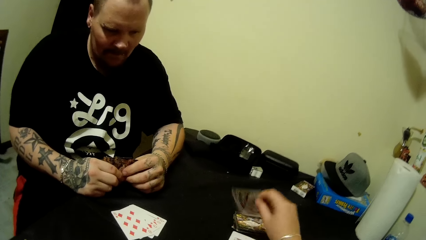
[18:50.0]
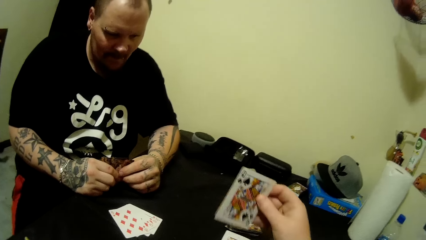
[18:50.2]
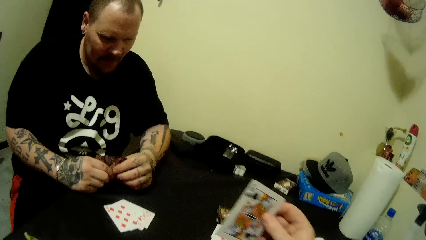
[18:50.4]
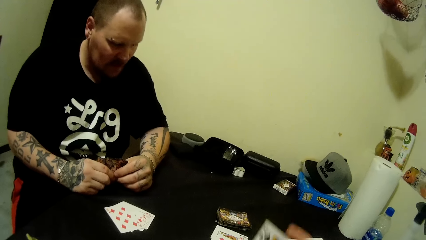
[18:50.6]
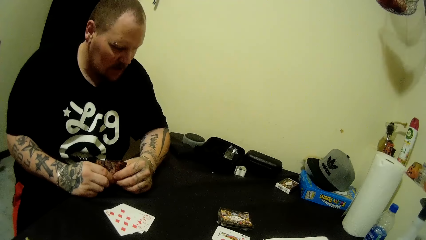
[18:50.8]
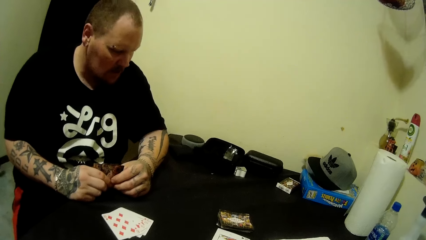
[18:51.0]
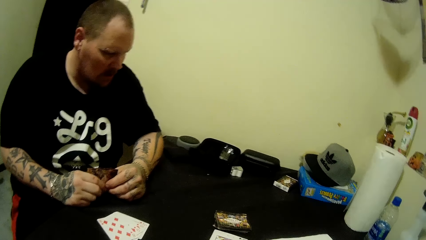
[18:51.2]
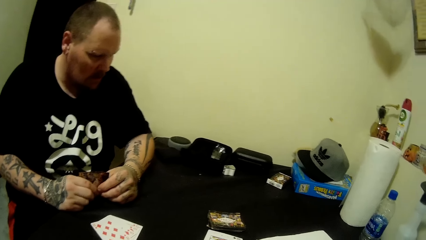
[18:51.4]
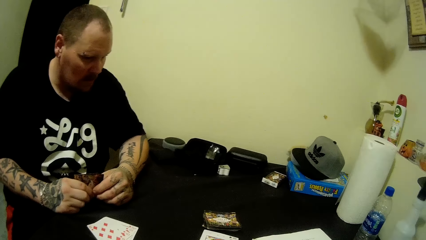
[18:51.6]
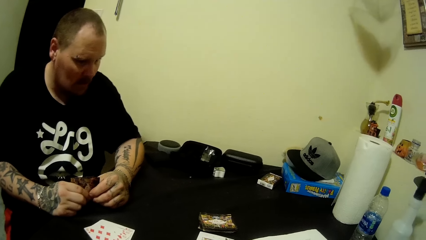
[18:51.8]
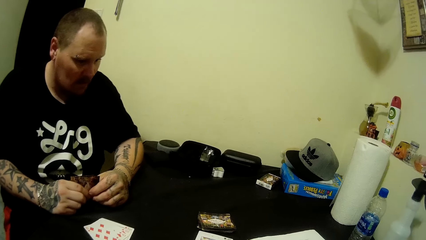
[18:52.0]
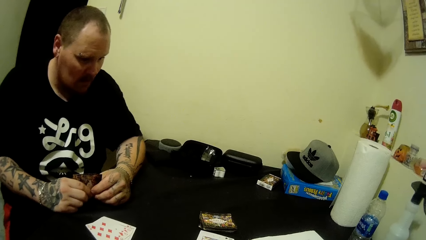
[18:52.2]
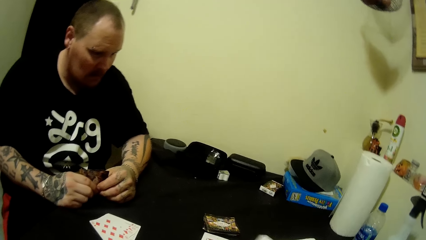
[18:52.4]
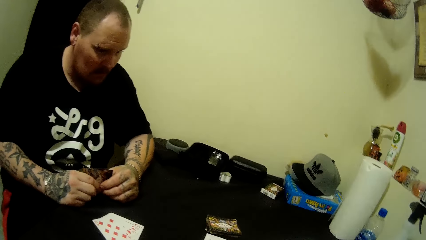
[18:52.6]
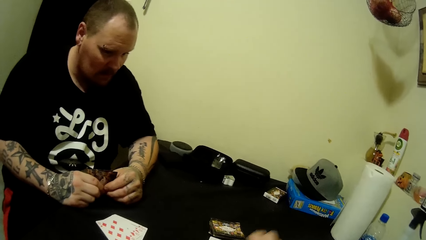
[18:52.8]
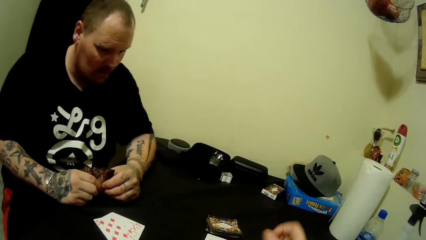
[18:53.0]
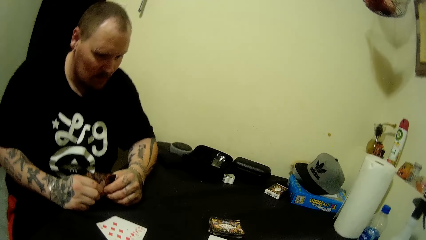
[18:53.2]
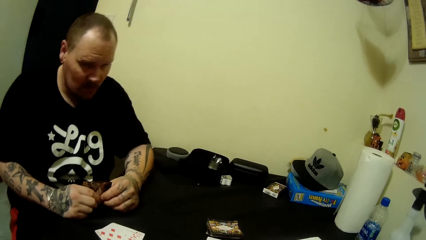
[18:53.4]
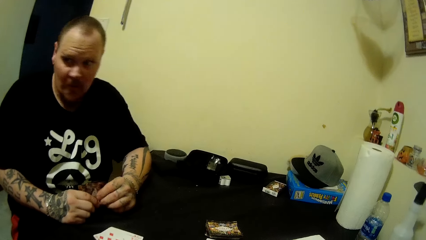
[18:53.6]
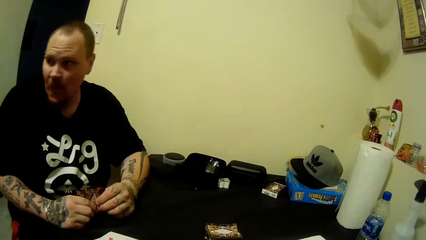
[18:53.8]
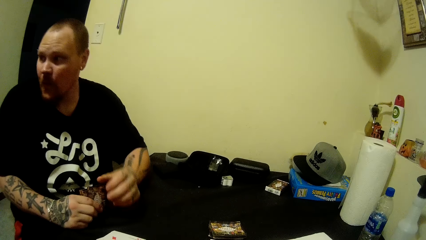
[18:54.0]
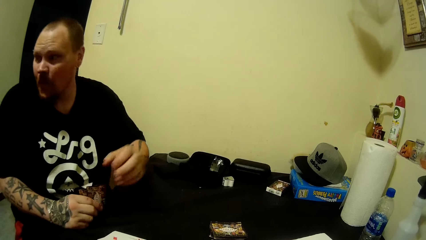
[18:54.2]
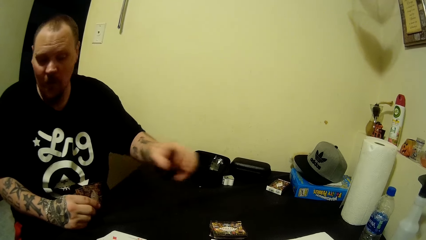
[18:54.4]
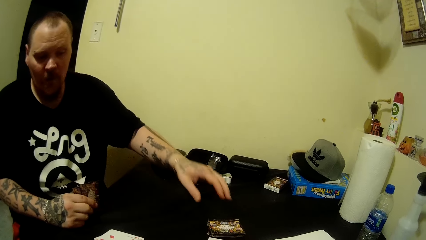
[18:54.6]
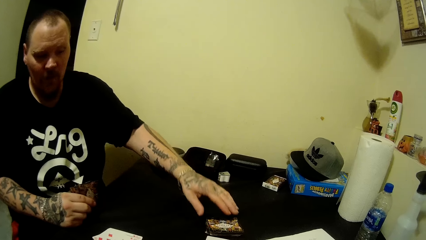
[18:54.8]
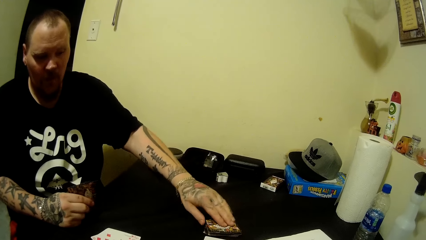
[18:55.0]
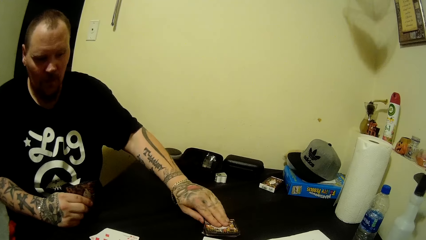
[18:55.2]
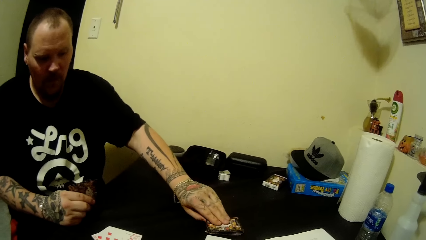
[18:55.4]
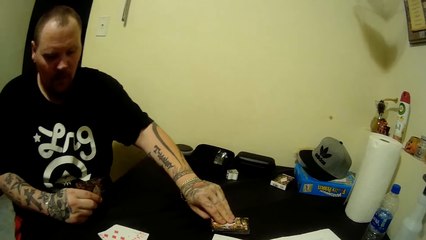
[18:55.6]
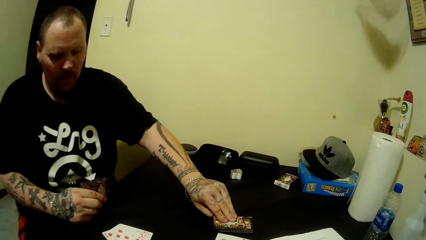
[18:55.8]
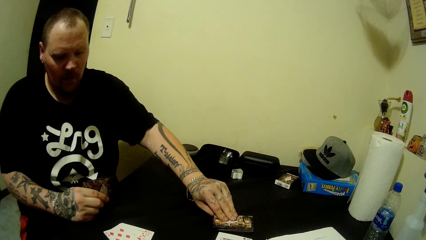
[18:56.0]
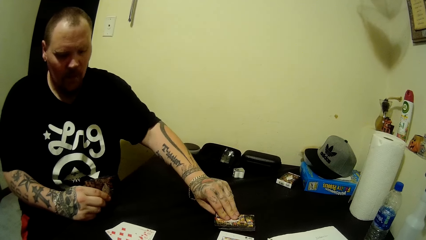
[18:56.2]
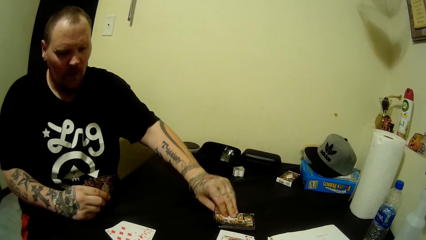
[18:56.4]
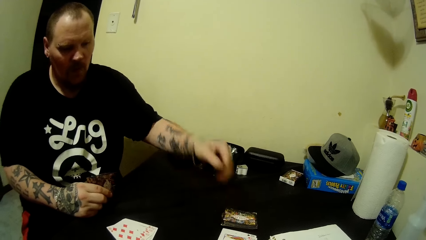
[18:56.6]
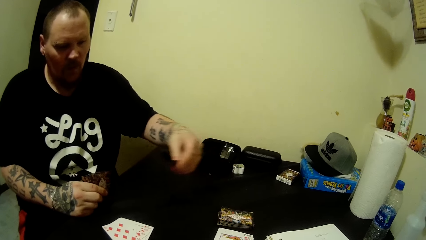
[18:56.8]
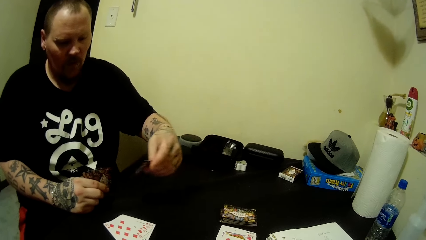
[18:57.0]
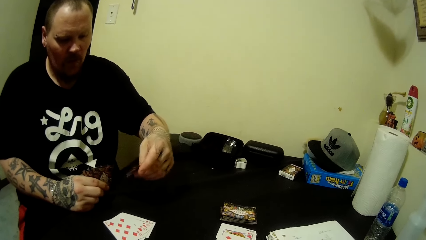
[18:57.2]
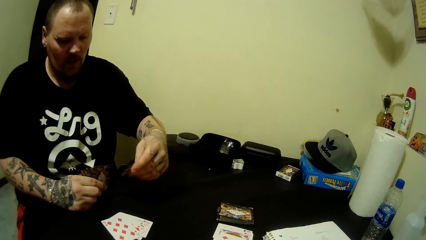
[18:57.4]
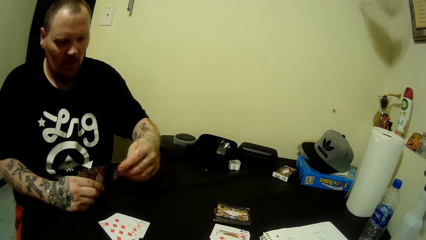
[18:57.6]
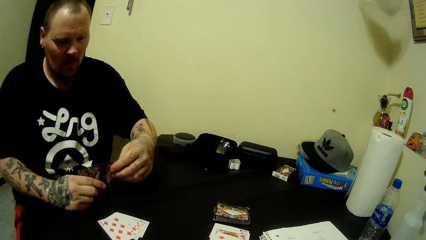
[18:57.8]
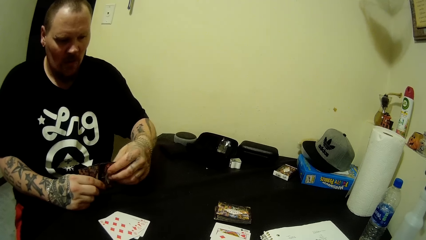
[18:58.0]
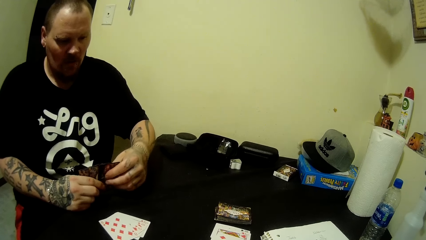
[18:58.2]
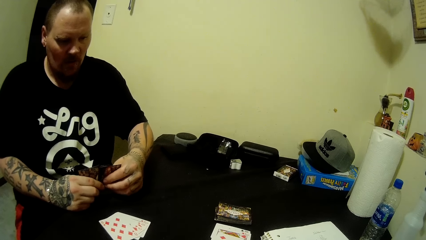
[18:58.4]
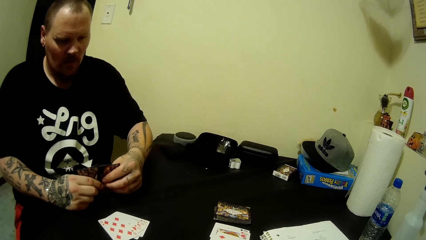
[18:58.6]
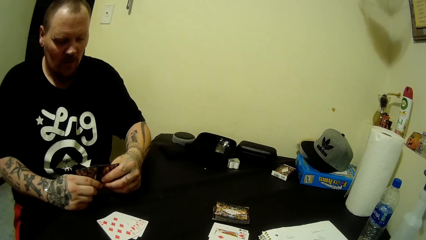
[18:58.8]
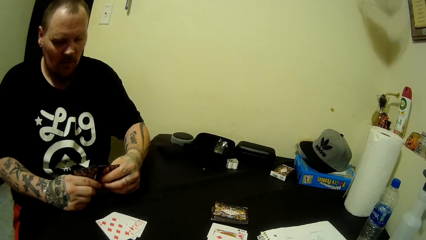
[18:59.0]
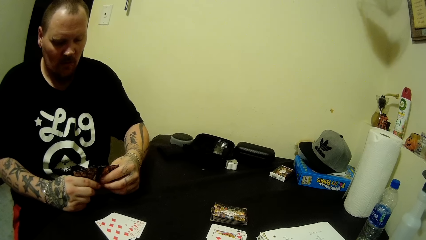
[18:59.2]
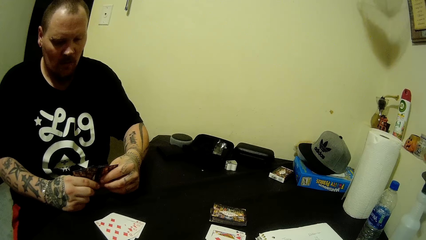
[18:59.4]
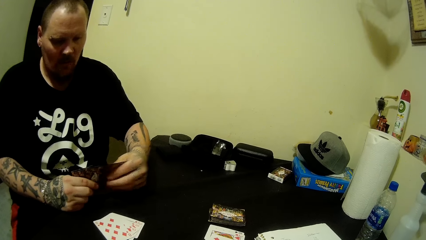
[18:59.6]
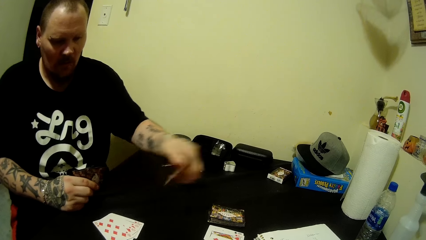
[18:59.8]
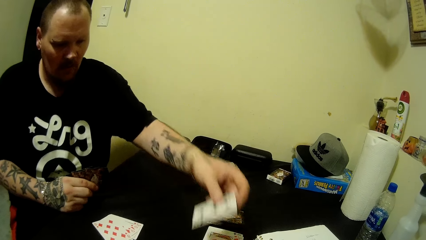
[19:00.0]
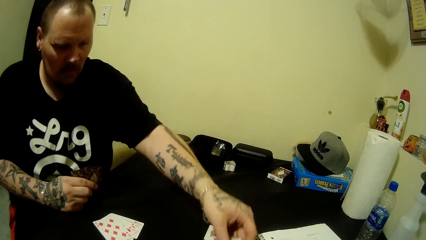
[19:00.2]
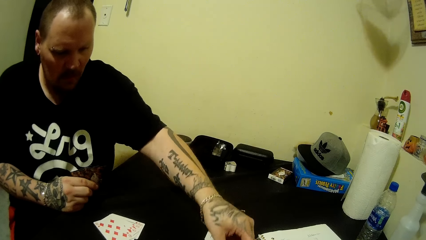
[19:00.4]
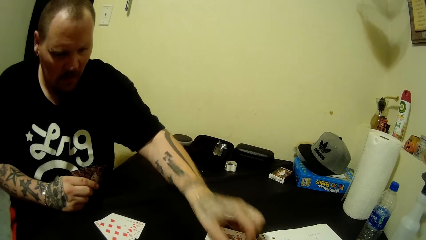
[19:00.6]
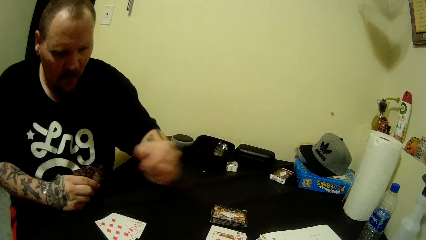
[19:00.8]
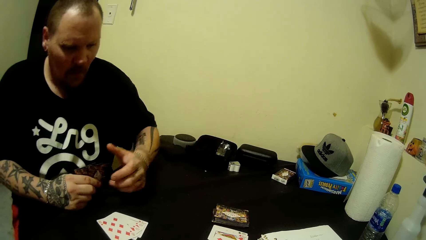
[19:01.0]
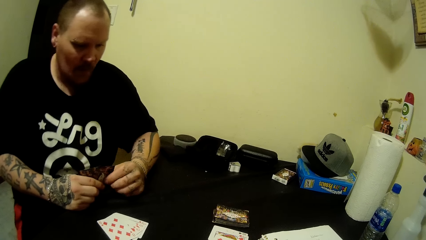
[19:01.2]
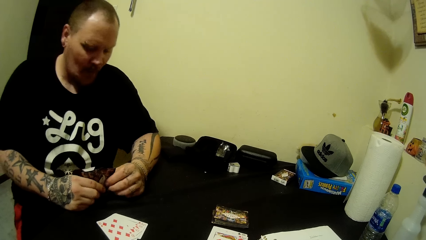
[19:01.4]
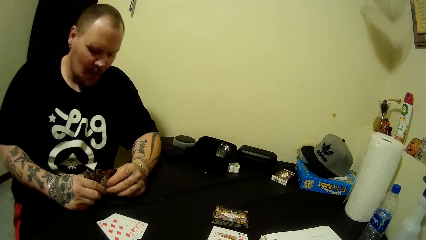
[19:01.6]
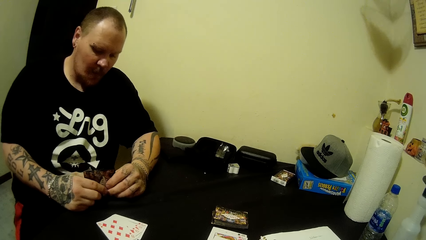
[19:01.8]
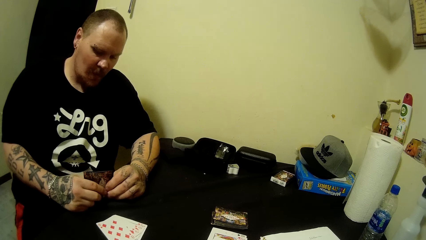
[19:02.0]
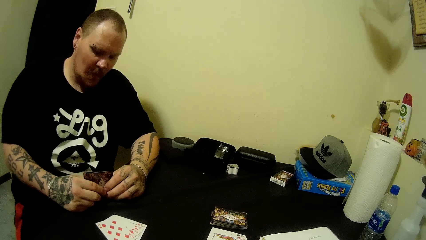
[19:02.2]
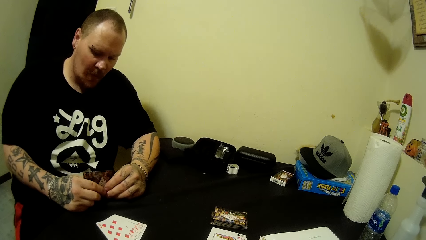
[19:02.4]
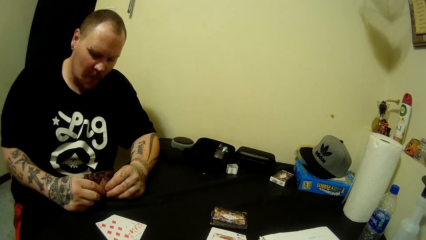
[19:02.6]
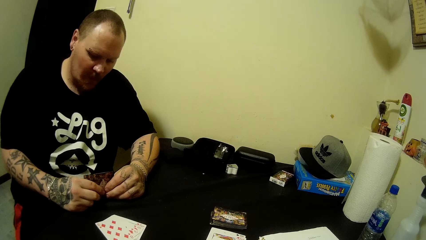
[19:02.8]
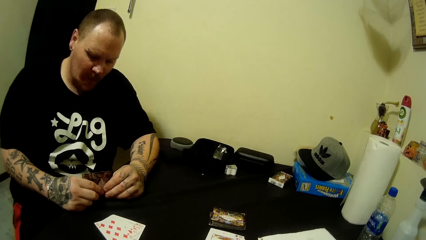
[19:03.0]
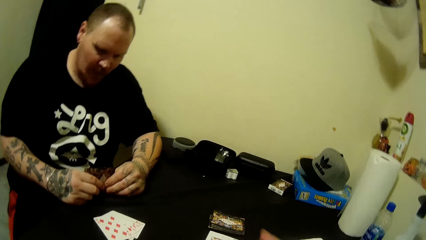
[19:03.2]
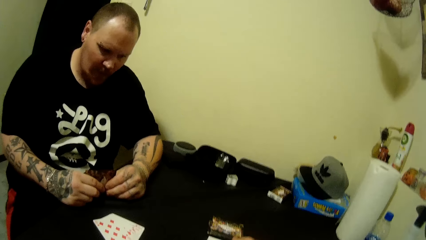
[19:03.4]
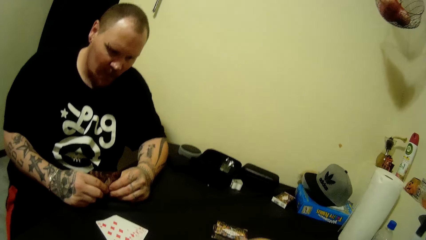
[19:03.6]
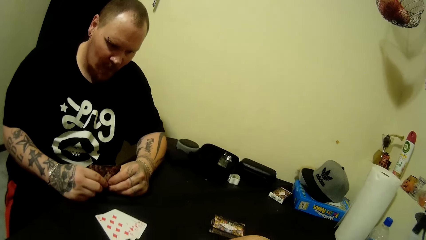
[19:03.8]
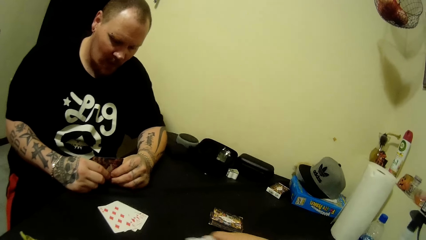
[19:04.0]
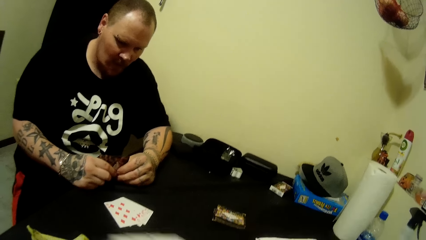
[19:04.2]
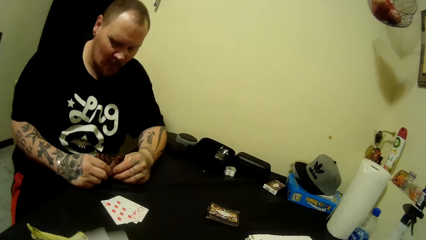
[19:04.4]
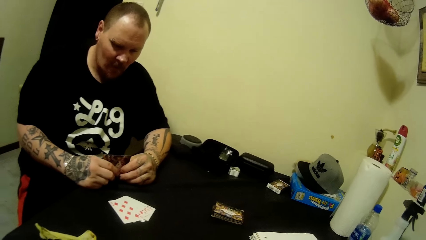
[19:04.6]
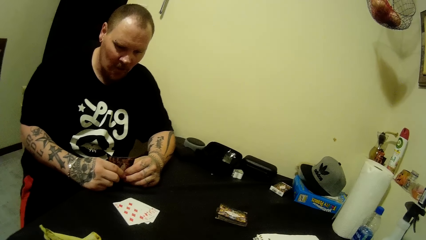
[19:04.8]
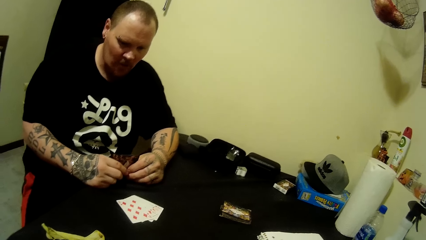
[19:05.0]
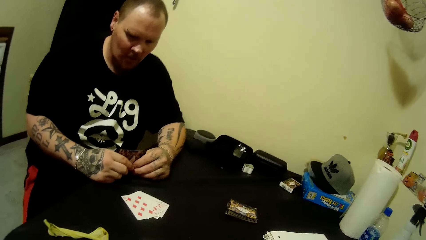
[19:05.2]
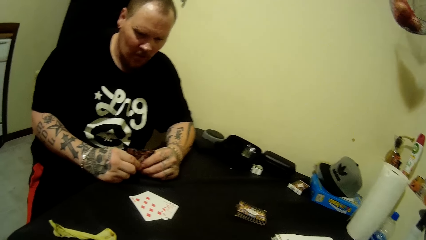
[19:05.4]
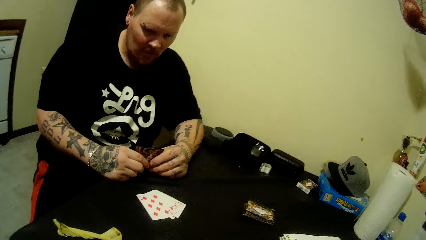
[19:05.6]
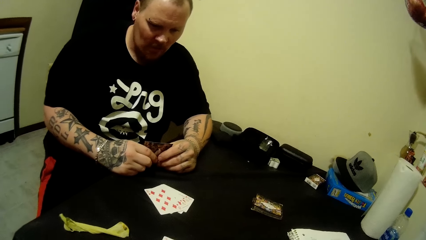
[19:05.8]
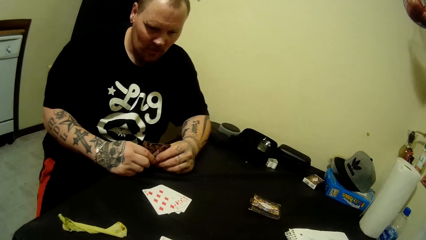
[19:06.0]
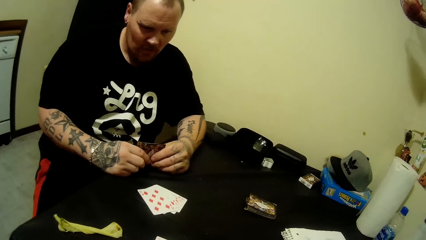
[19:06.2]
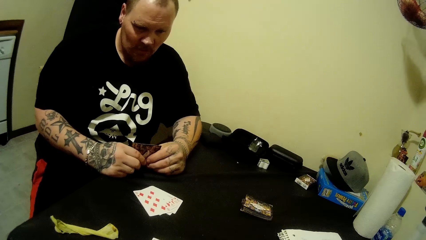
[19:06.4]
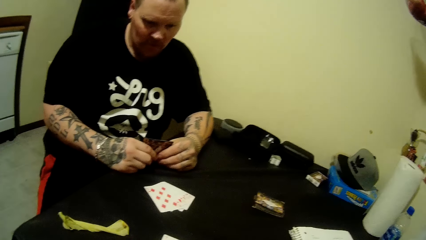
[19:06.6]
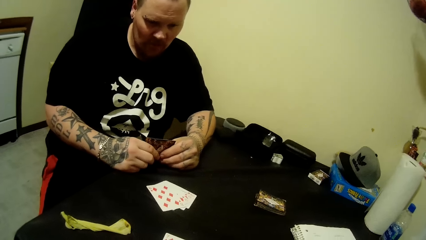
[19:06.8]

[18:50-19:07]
The camera wearer picks a card from the table with her right hand. She interacts with a man. She drops a card. The man removes his hand from the cards. He whistles with his mouth. He picks a card on the table with his left hand. He holds the card with the other hand. He drops the card on the table with his left hand. He holds the cards. The camera wearer moves a hand.
